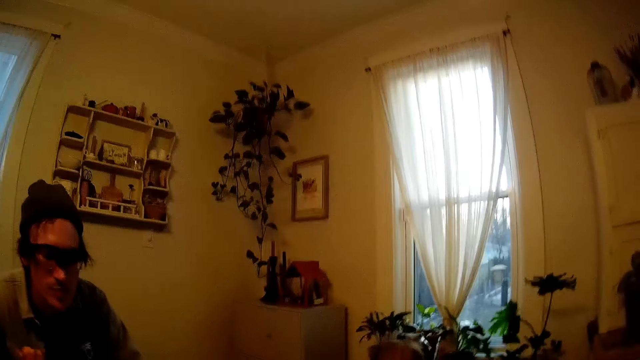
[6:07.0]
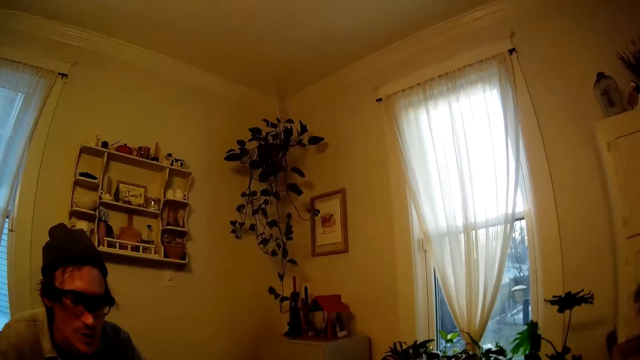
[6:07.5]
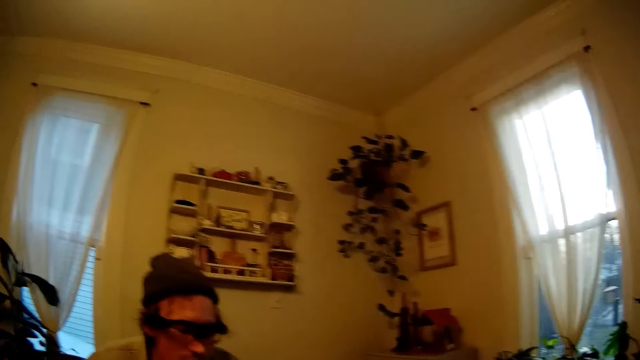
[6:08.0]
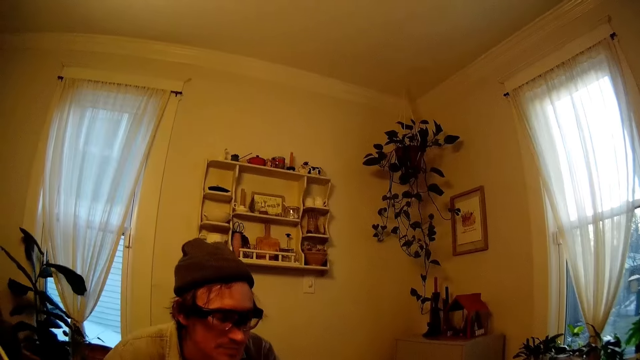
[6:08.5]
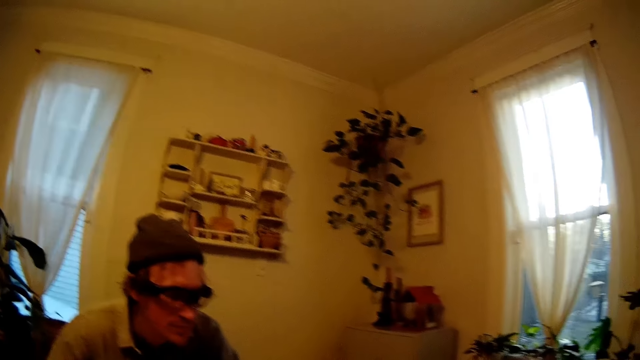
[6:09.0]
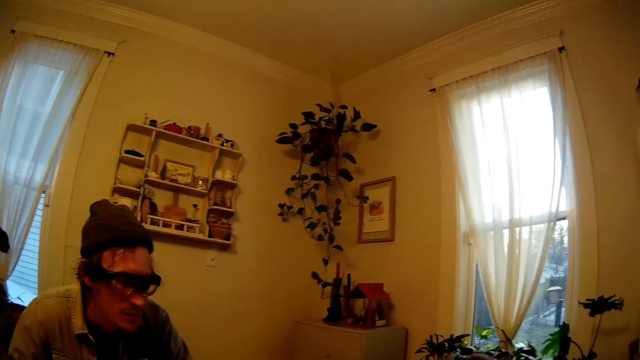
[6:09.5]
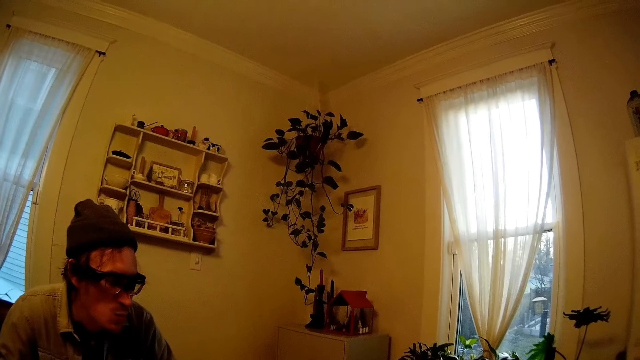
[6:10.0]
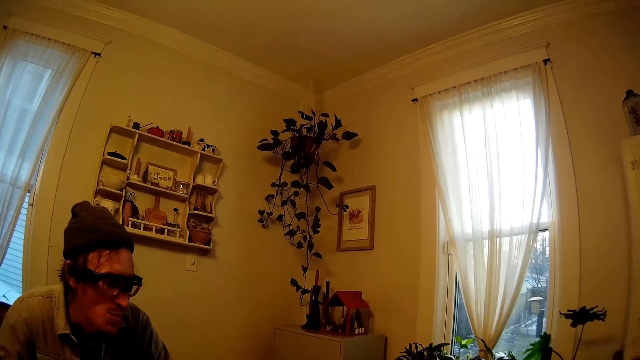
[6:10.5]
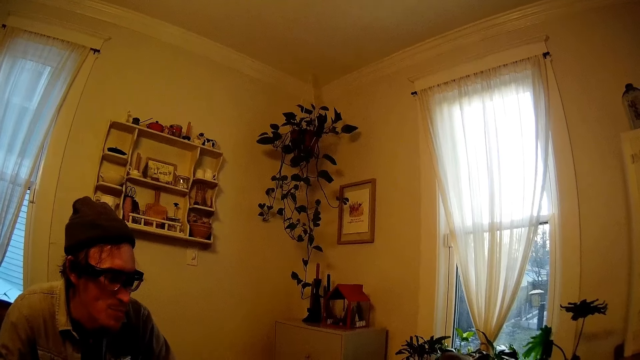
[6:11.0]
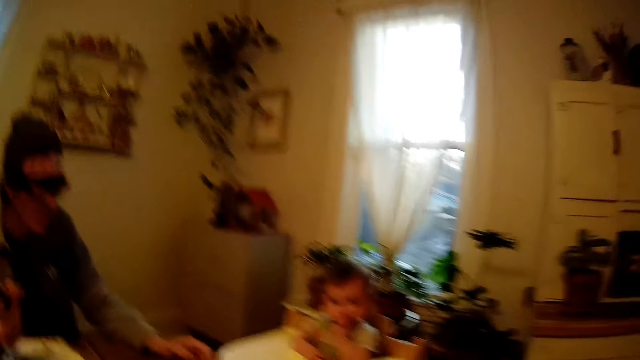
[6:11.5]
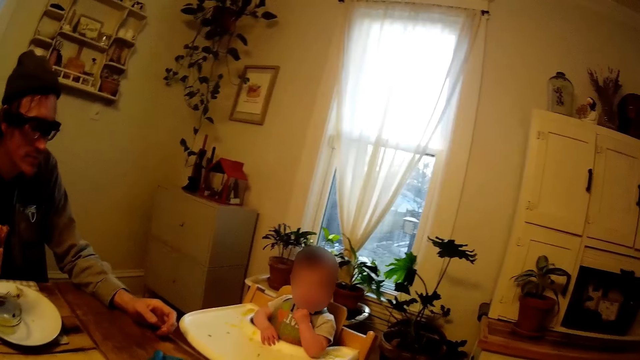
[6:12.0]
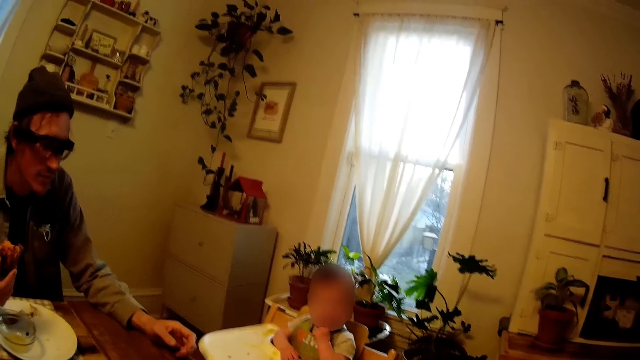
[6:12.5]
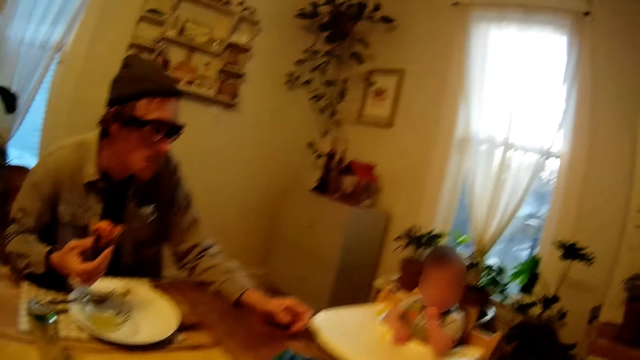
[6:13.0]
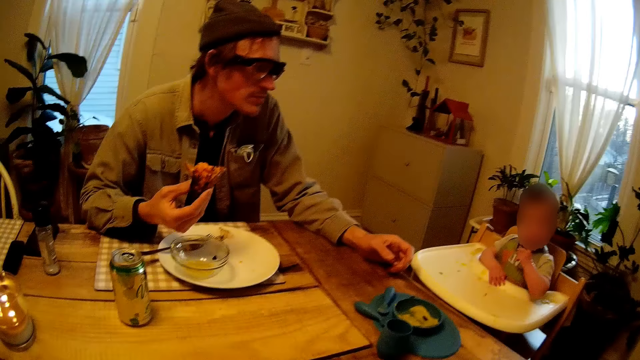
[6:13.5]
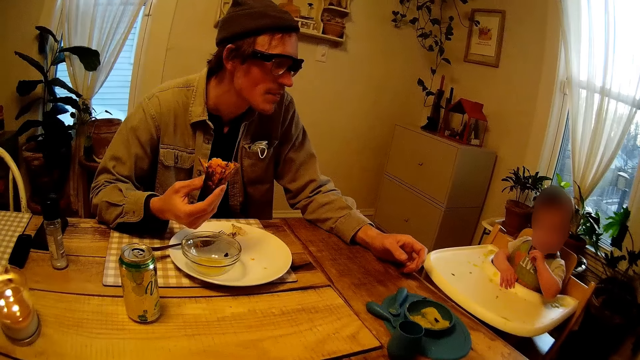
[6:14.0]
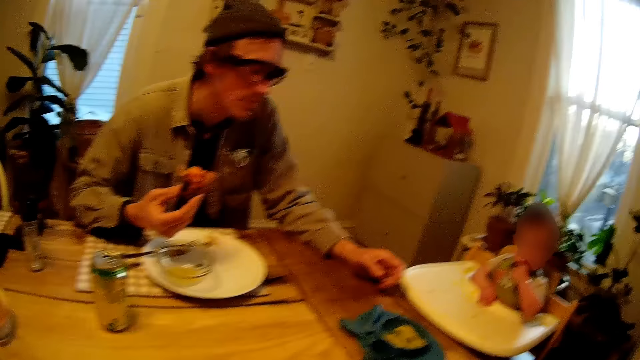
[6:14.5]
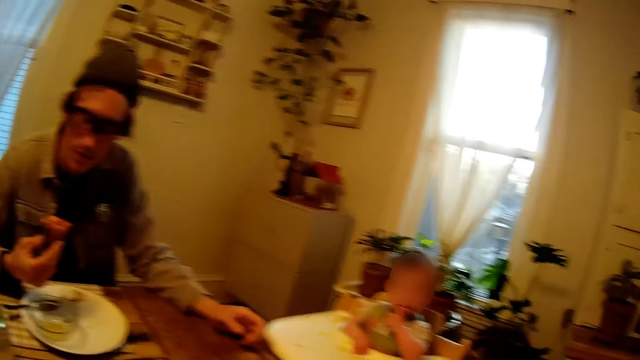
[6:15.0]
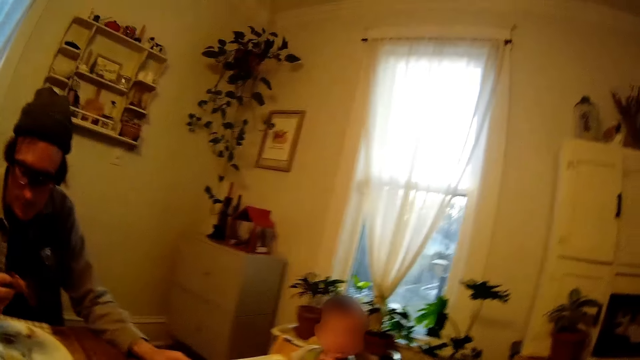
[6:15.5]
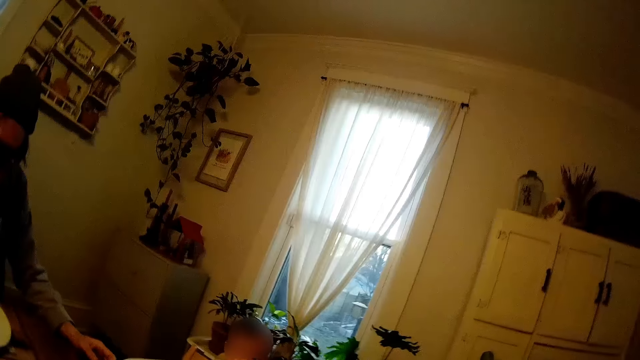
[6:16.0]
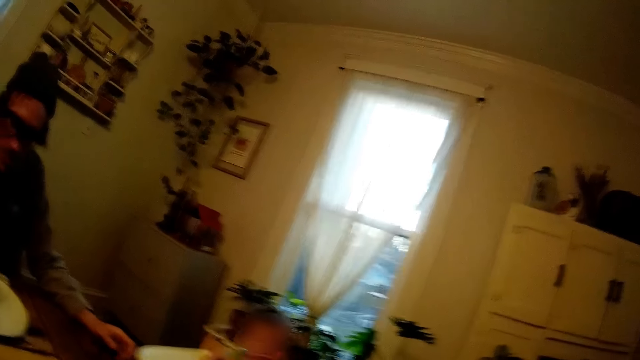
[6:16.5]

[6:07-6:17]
A man talks to the camera wearer. The camera wearer talks to another man.

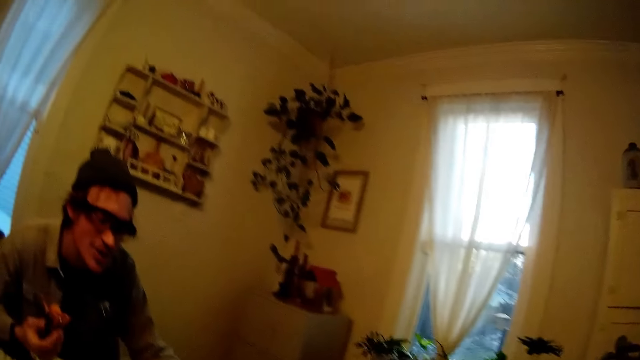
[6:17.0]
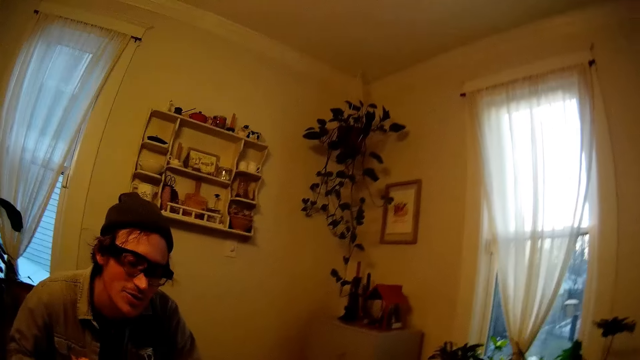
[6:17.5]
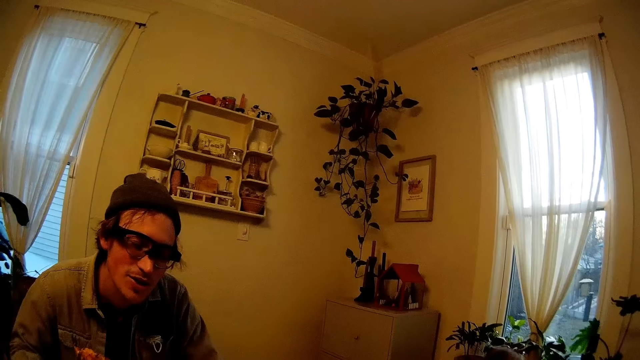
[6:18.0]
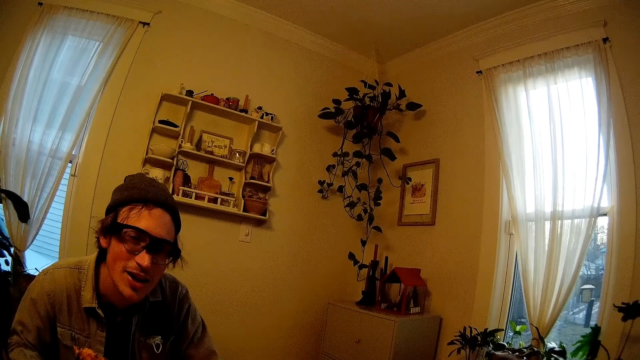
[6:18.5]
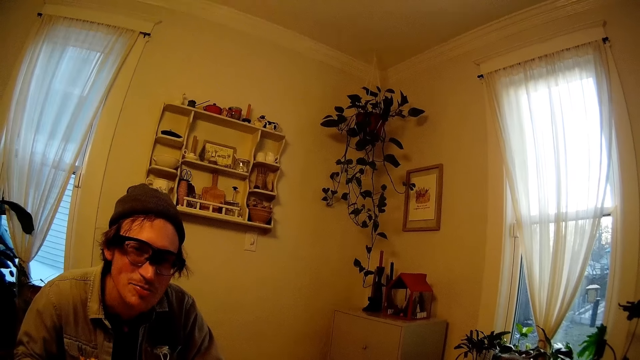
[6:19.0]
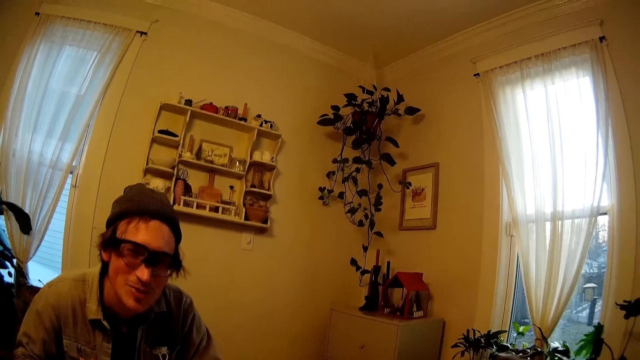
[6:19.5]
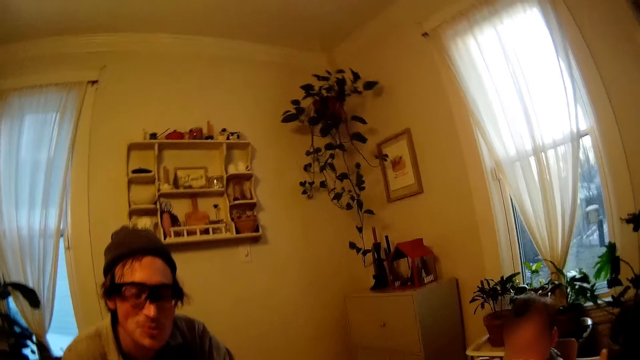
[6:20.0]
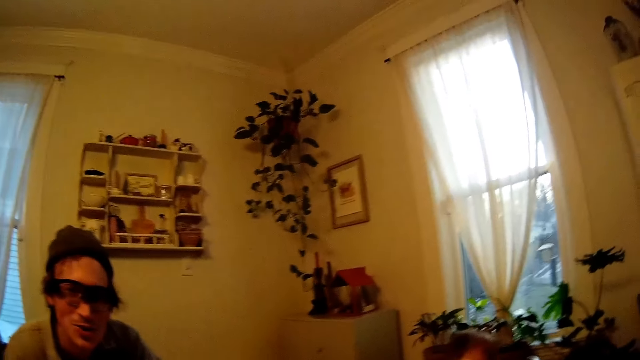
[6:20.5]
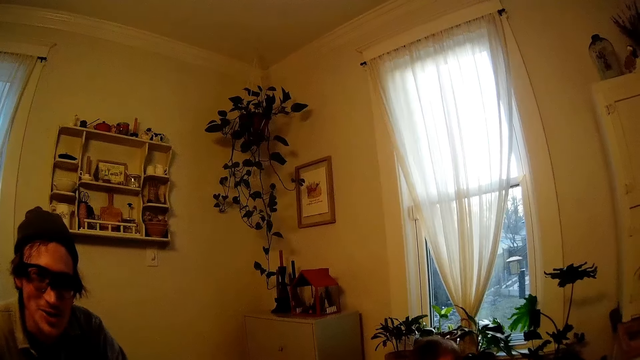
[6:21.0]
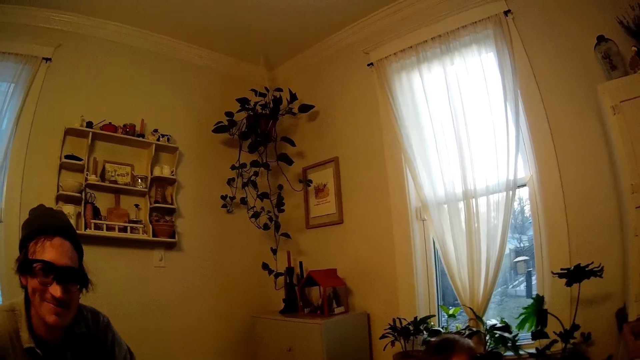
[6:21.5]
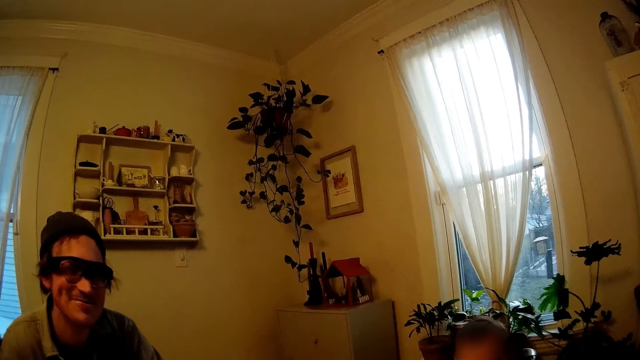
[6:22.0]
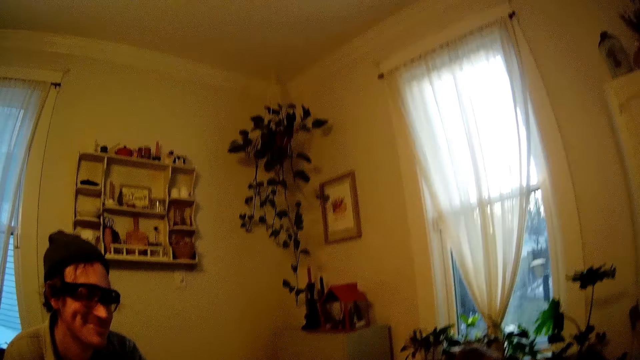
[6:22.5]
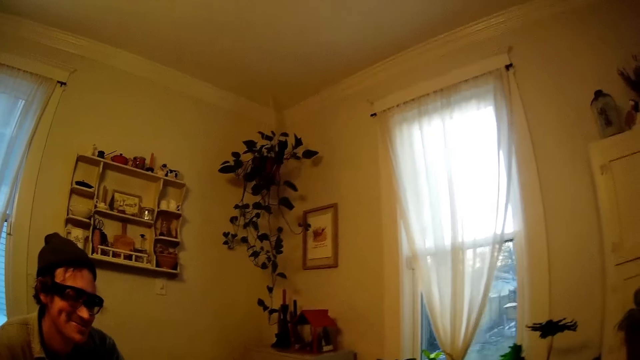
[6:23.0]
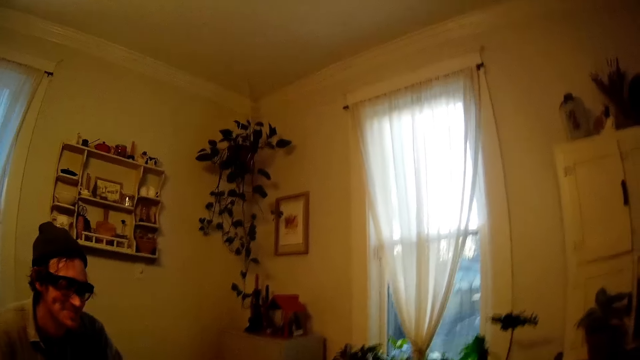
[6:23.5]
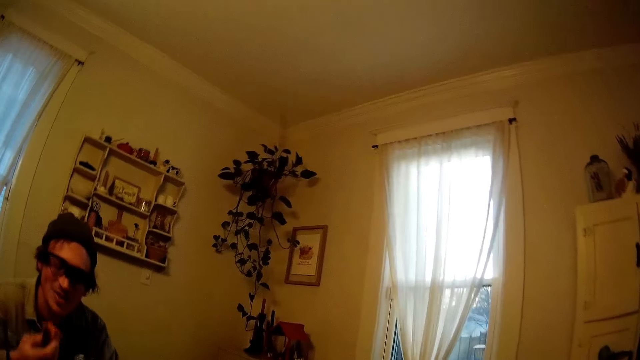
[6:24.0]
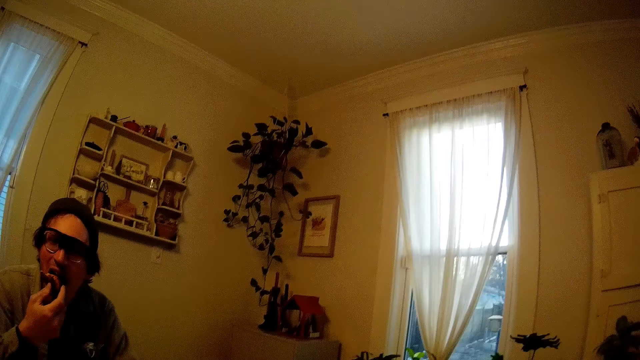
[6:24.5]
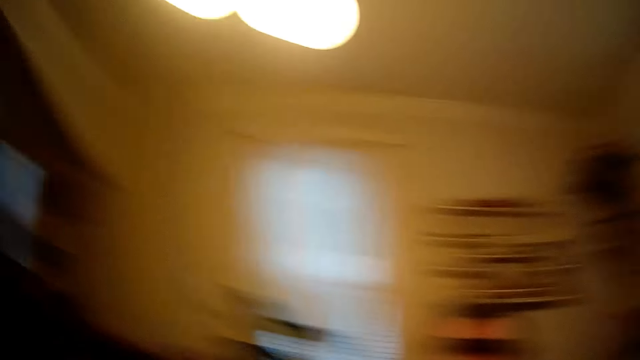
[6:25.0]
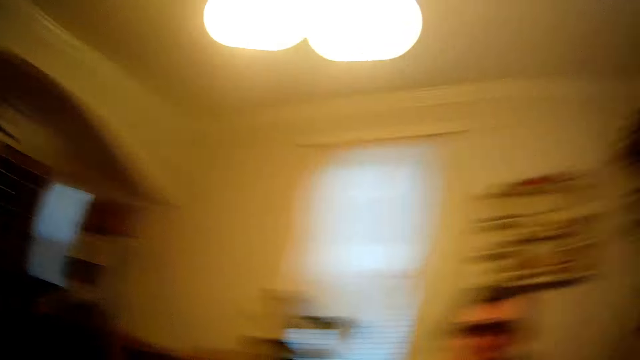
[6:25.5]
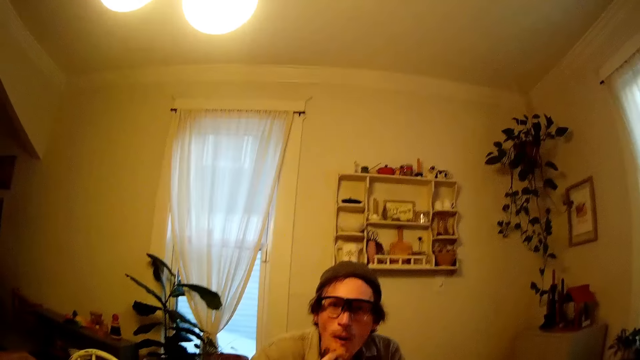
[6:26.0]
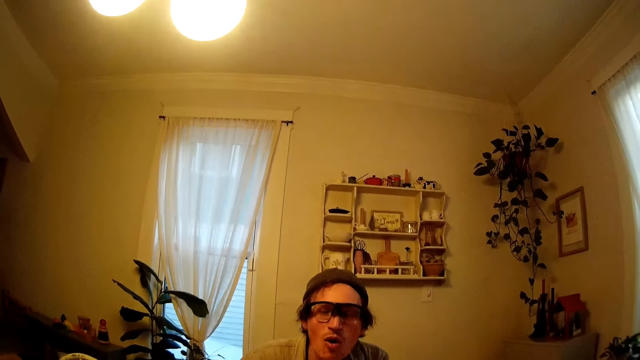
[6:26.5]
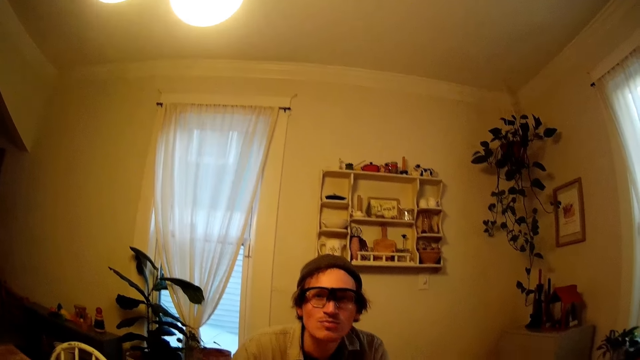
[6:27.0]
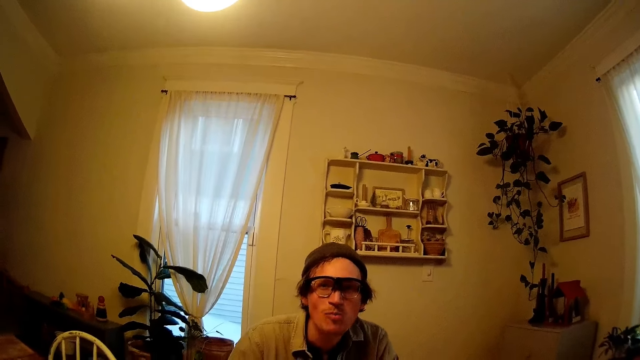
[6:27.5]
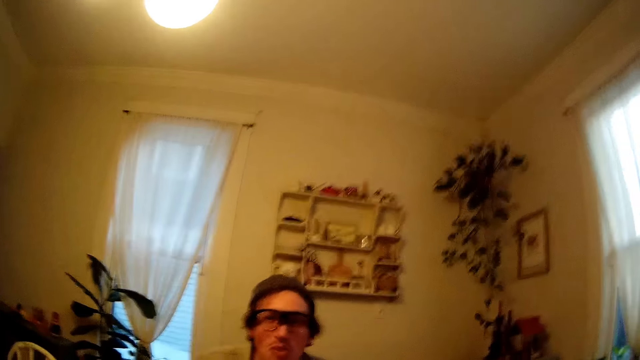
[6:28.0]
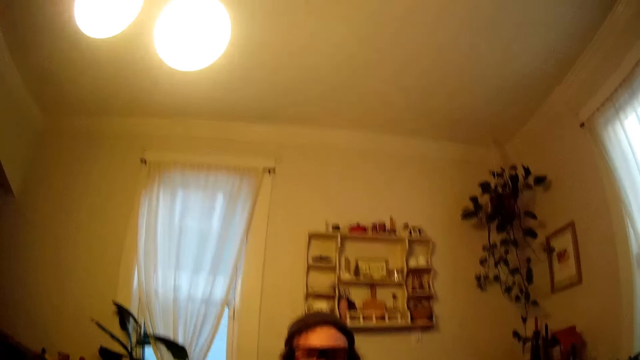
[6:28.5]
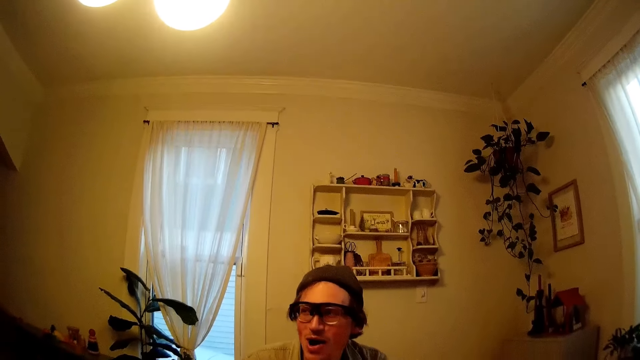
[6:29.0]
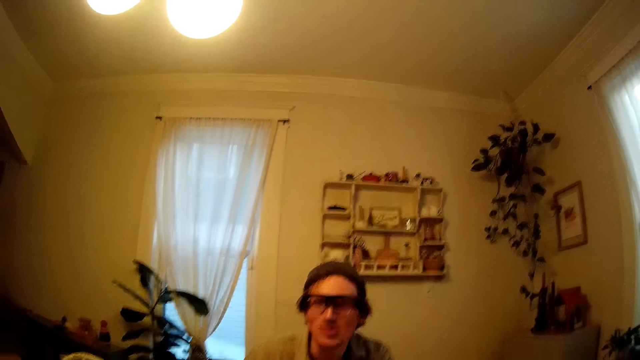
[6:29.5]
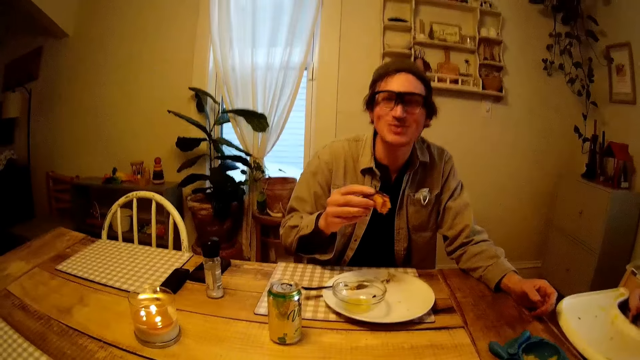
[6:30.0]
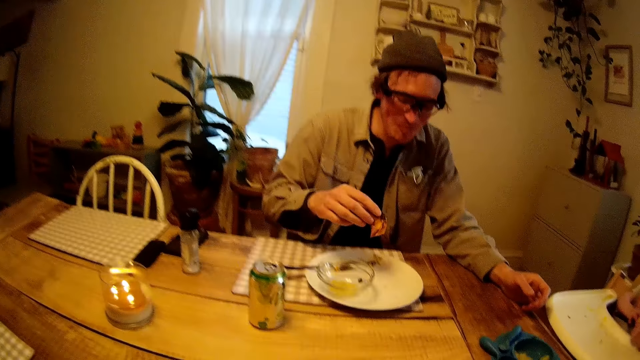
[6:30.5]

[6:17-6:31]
A man talks to the camera wearer. The camera wearer looks around. The man eats something. The camera wearer talks to another man.
